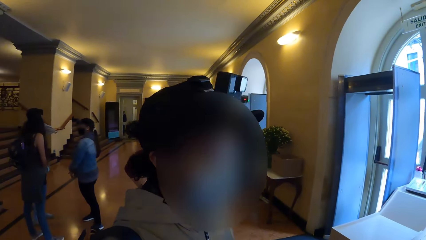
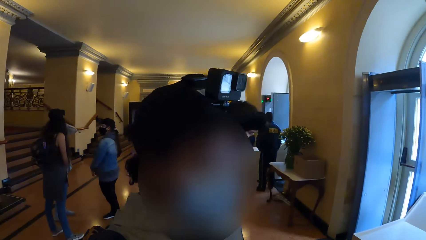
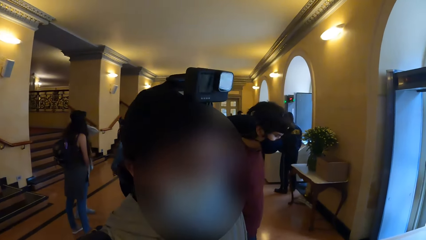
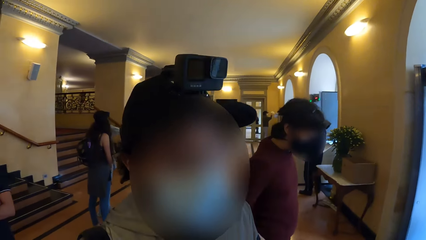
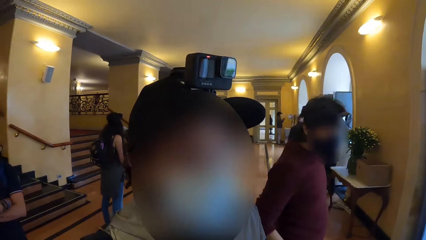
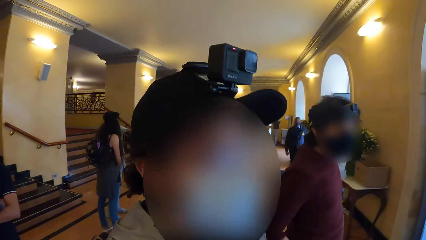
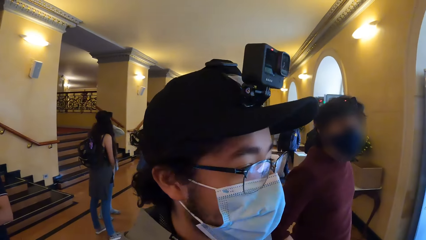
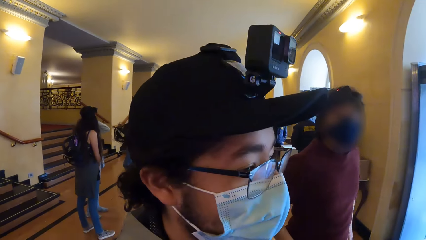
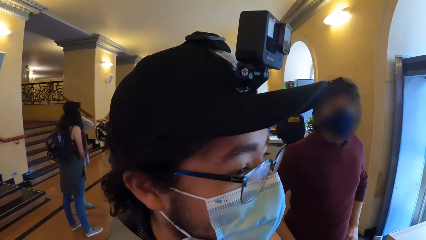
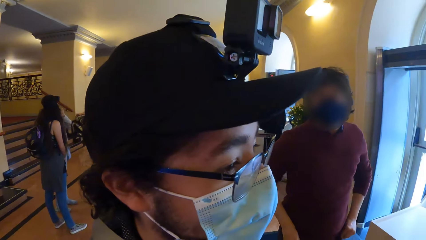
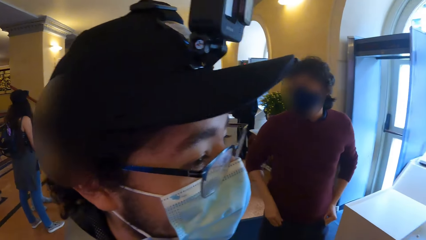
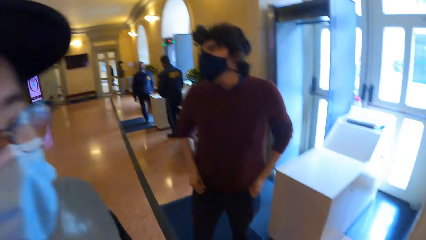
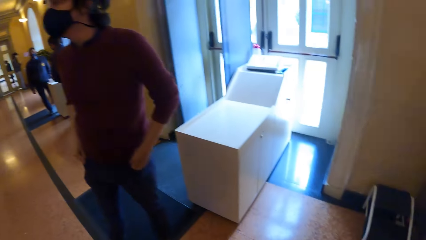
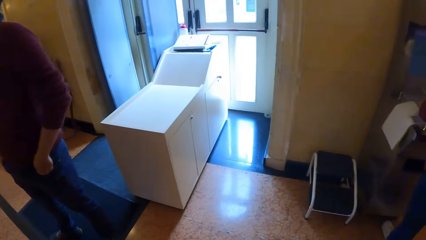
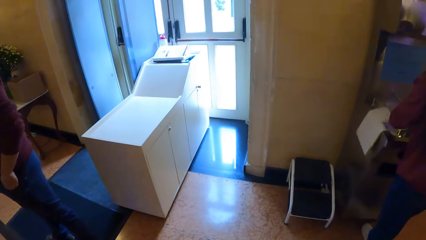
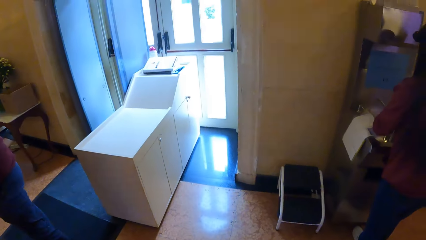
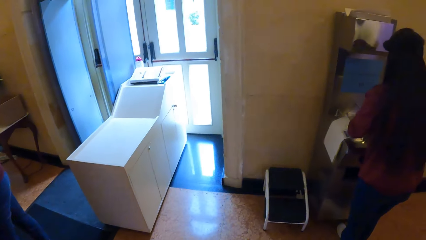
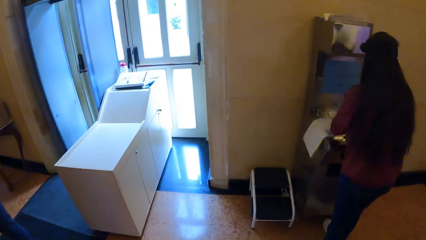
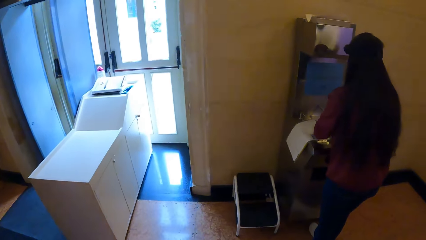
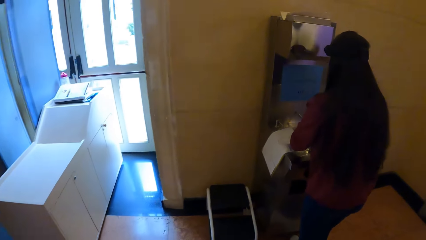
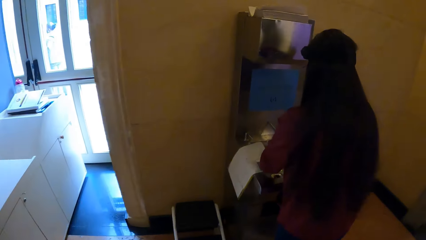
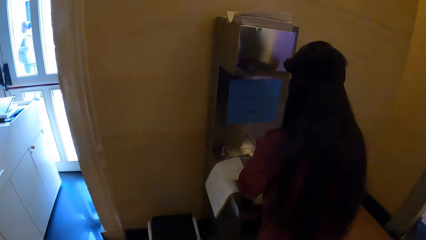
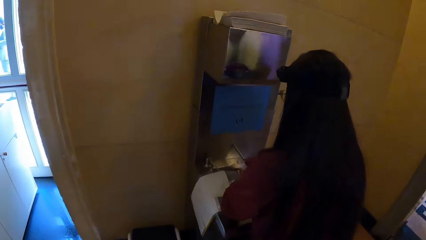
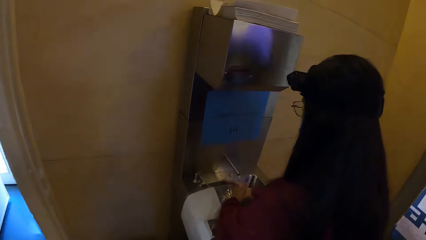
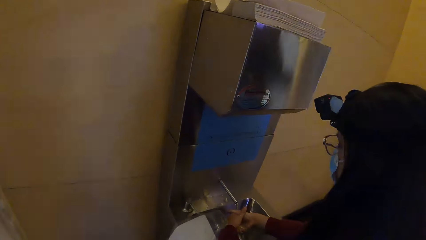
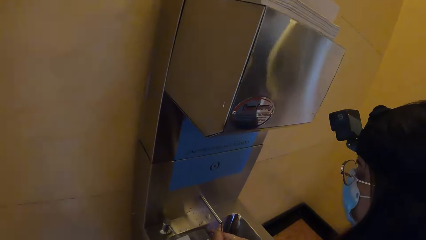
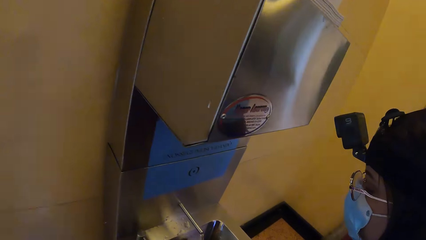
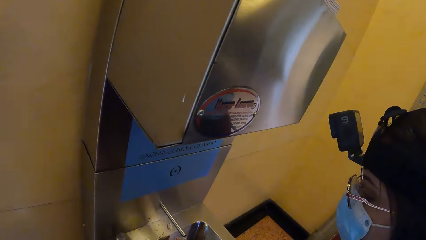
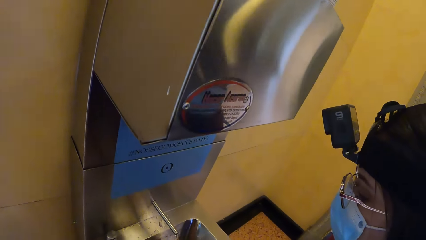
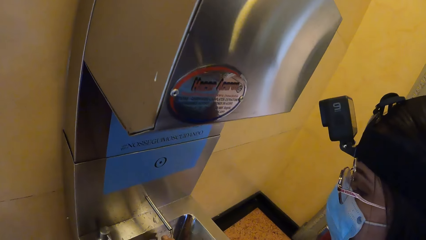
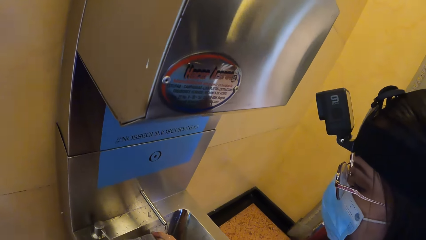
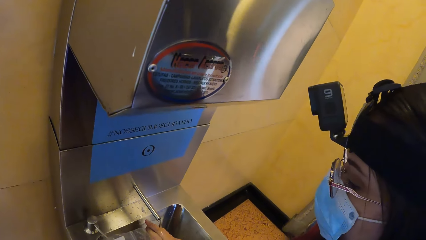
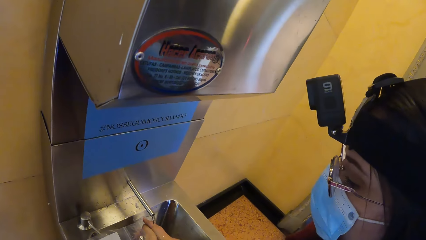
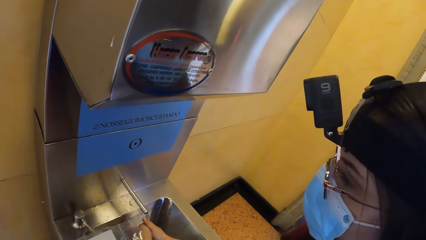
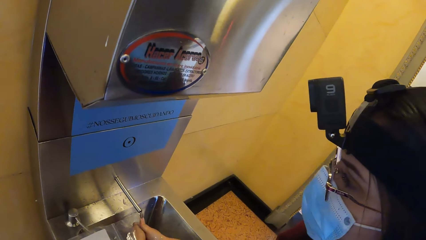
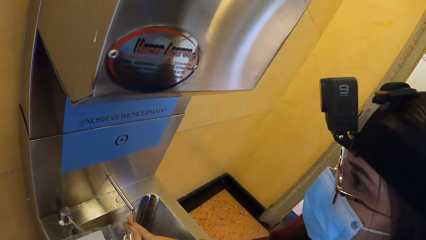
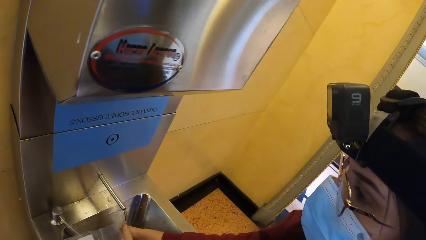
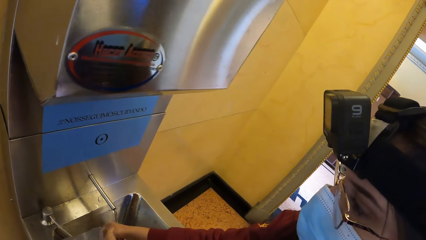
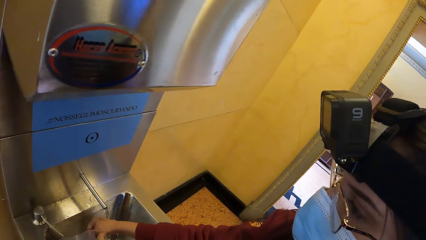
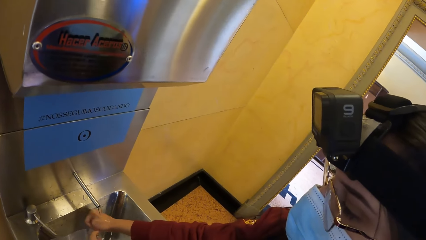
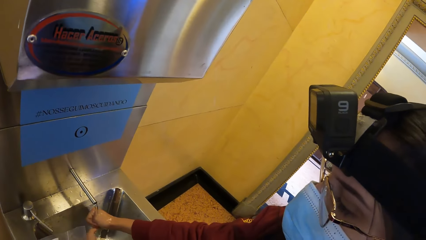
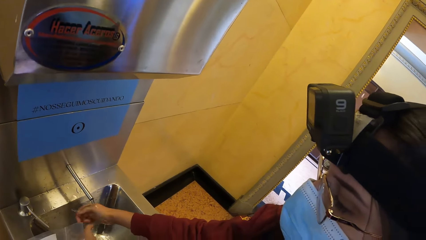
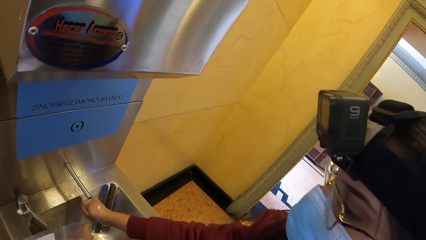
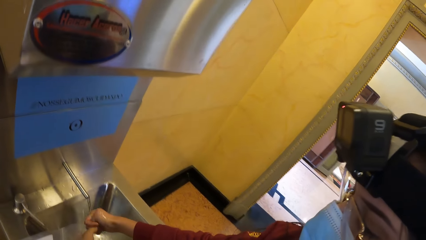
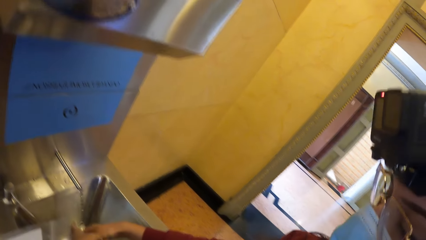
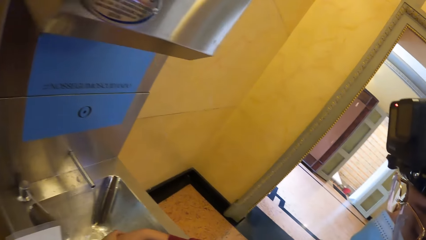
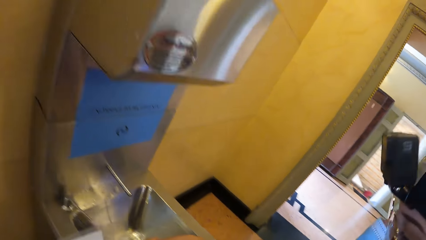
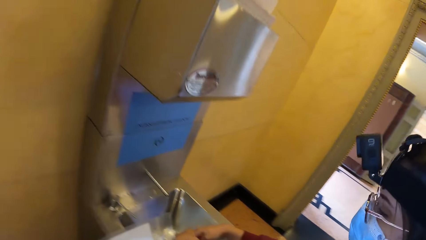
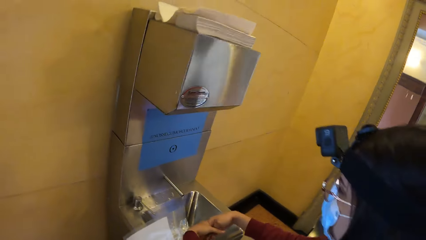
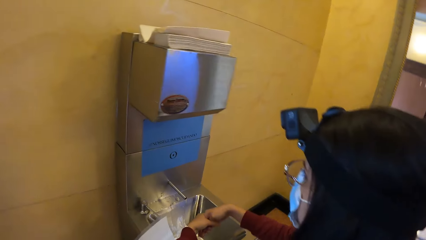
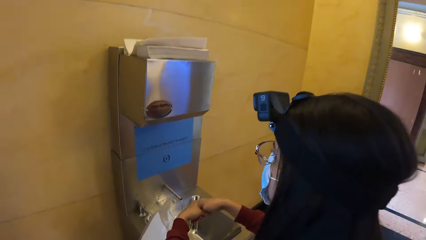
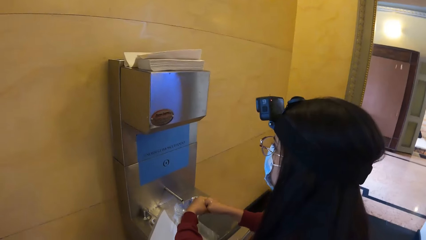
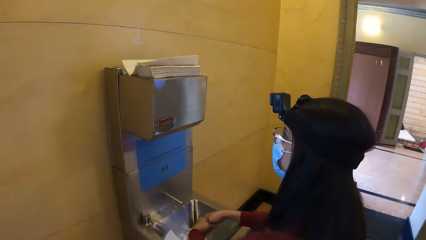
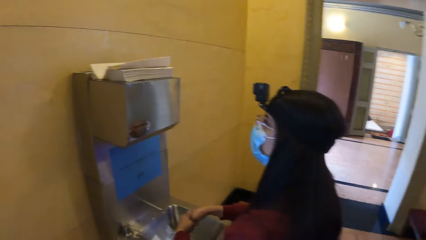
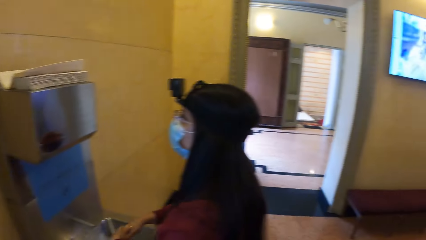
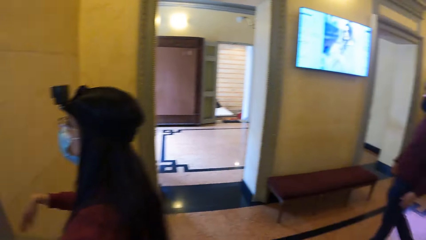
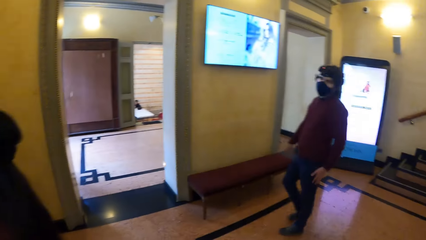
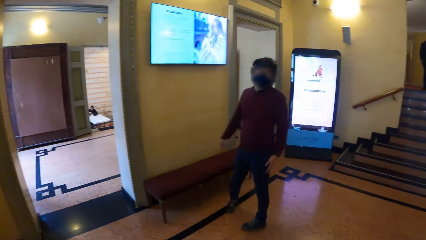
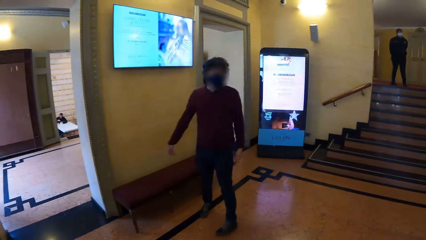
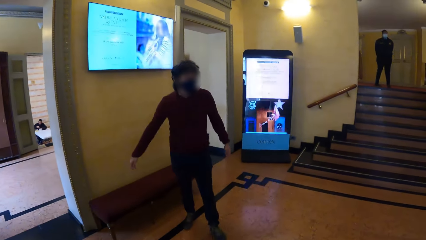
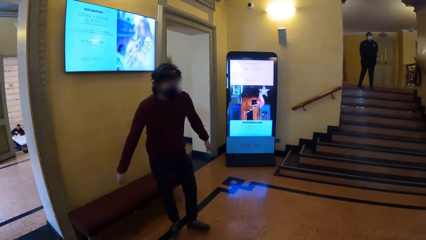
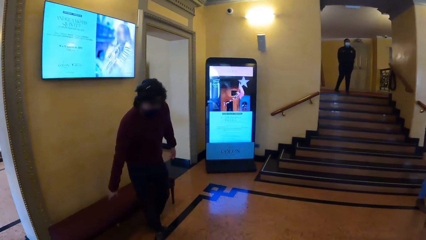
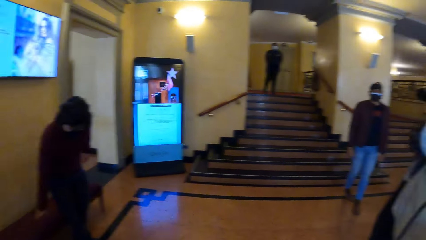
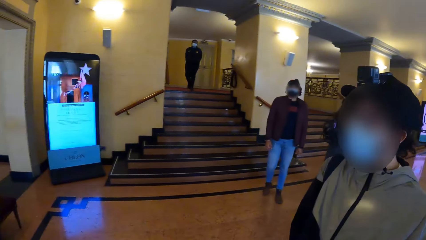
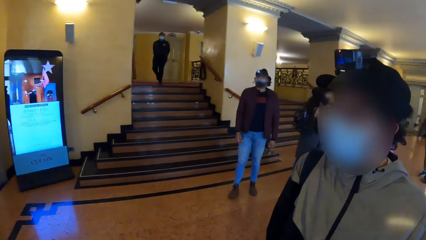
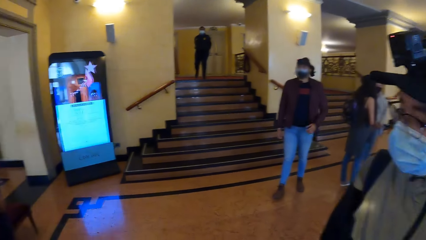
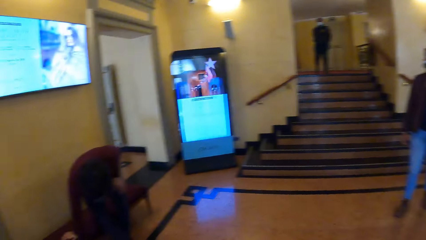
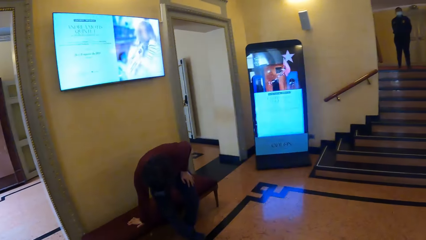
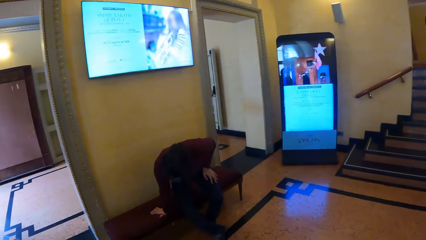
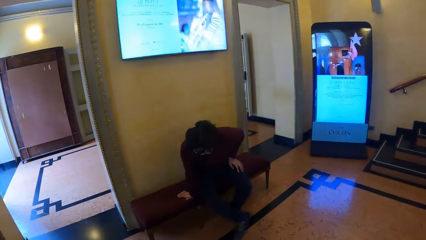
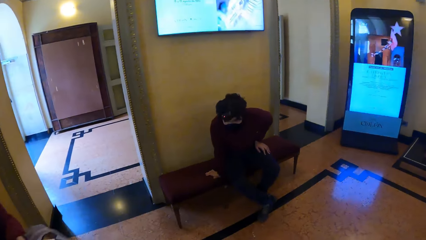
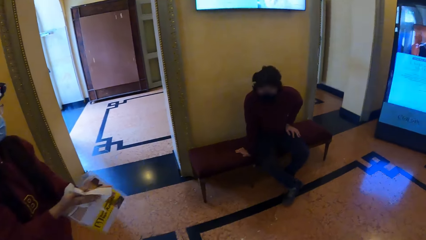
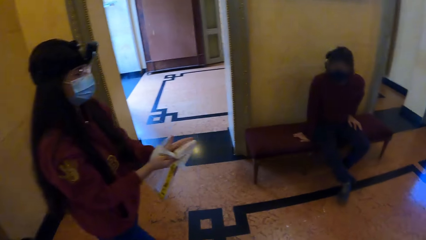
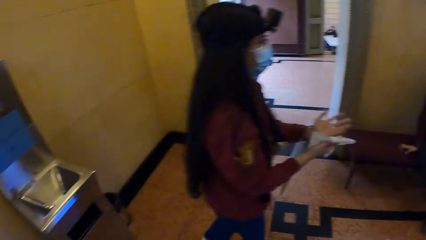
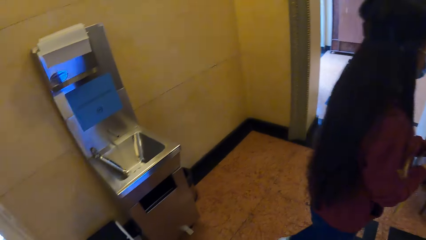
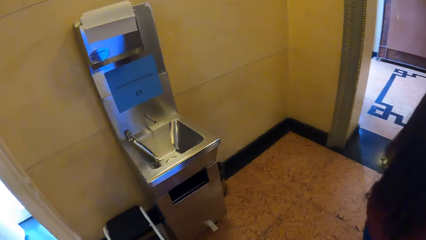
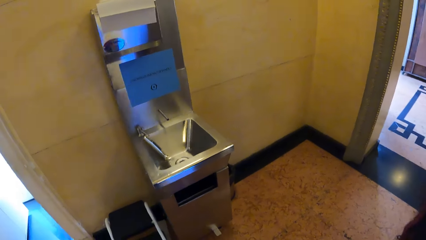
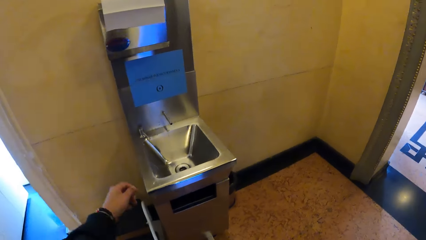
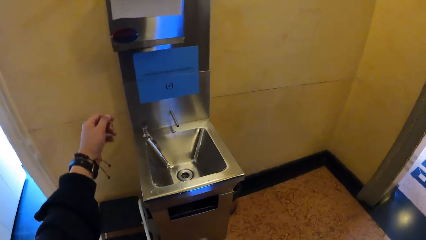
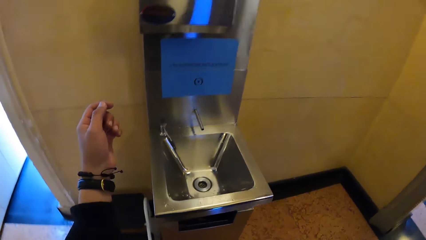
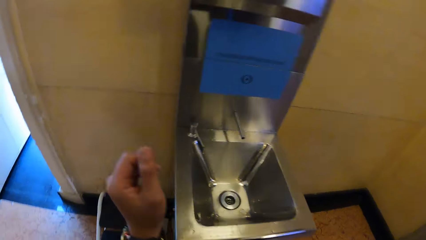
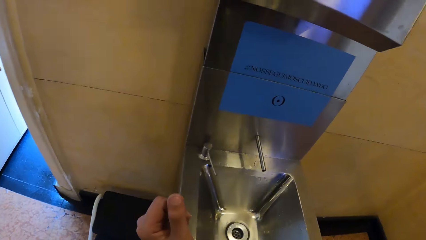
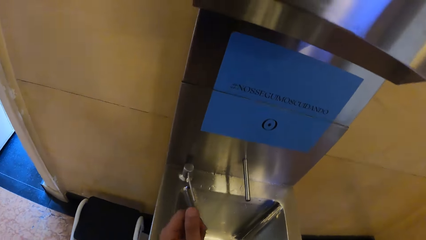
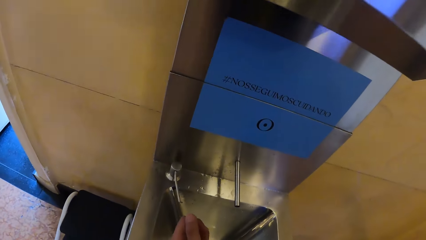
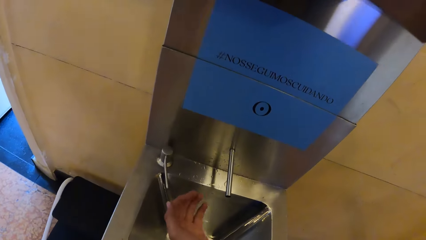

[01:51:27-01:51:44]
A woman washes her hands with water from the hand wash sink. The camera wearer walks towards the hand washing machine. They look around. A man sits on a bench. The woman cleans her hands with a toilet paper.
